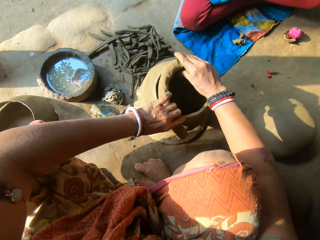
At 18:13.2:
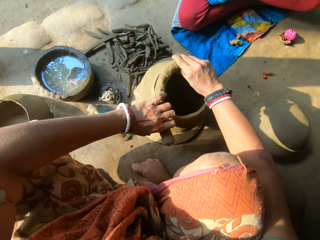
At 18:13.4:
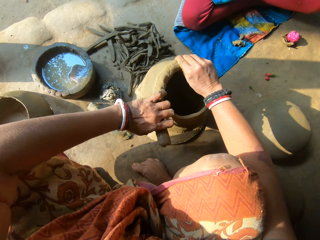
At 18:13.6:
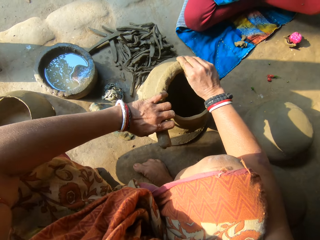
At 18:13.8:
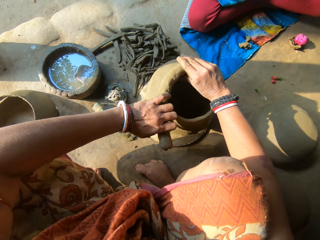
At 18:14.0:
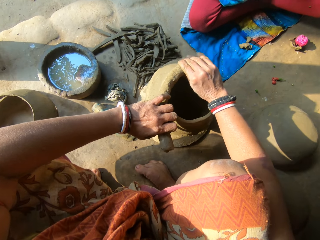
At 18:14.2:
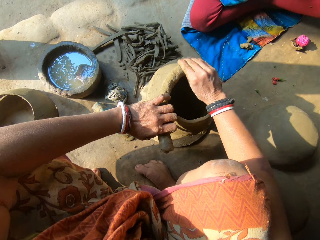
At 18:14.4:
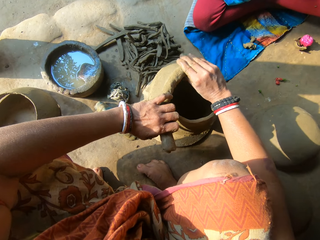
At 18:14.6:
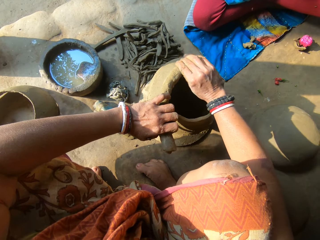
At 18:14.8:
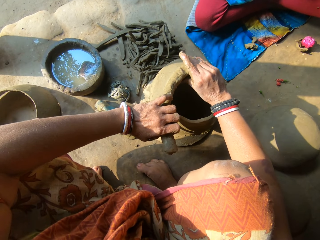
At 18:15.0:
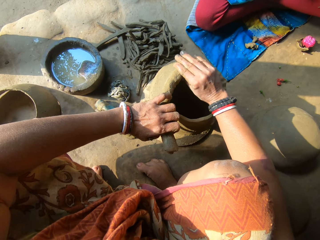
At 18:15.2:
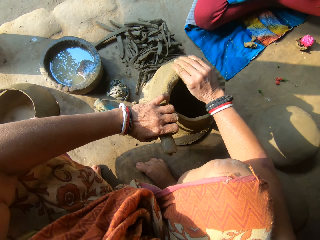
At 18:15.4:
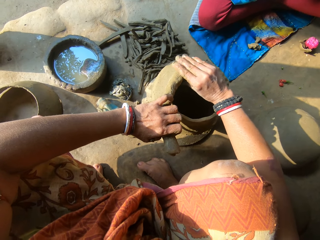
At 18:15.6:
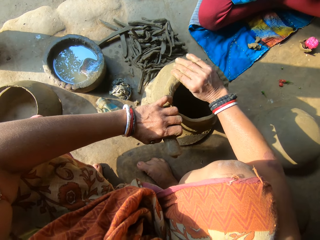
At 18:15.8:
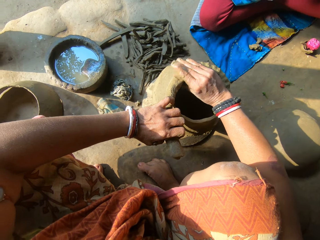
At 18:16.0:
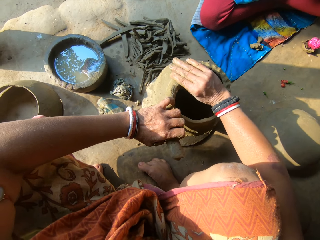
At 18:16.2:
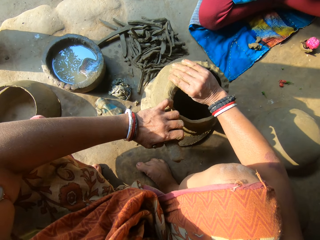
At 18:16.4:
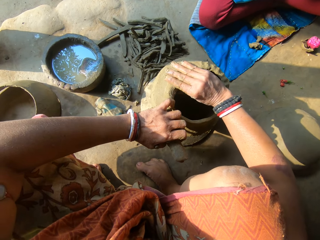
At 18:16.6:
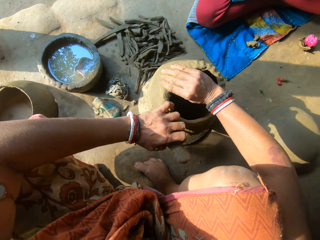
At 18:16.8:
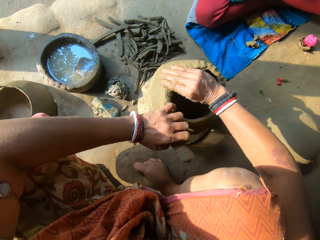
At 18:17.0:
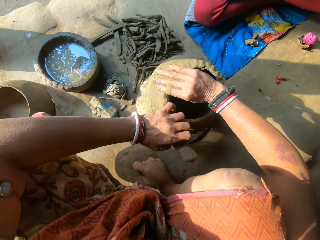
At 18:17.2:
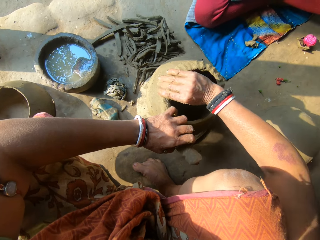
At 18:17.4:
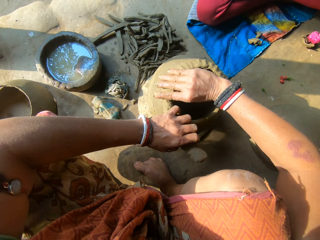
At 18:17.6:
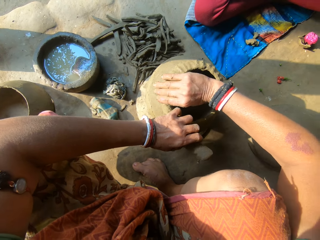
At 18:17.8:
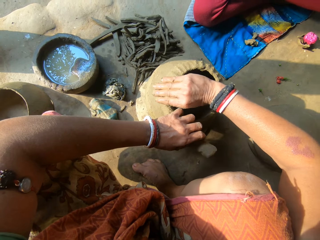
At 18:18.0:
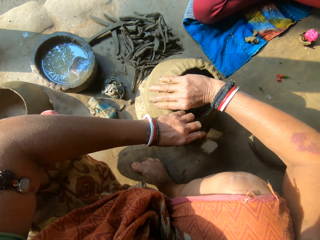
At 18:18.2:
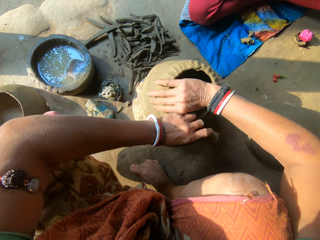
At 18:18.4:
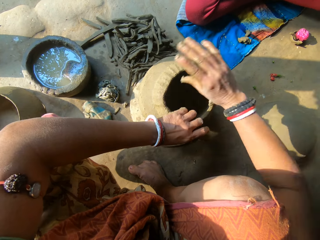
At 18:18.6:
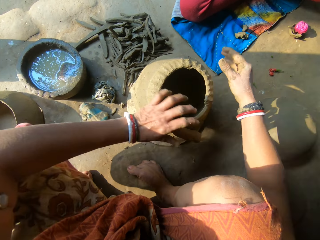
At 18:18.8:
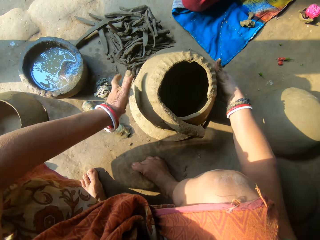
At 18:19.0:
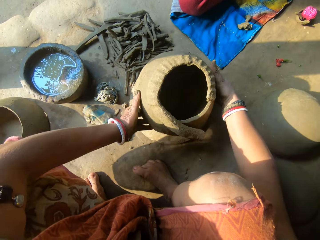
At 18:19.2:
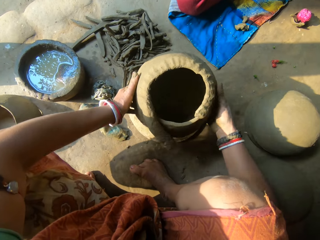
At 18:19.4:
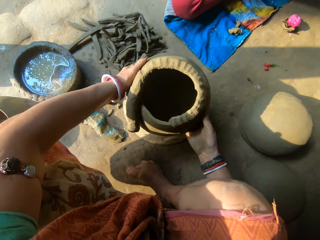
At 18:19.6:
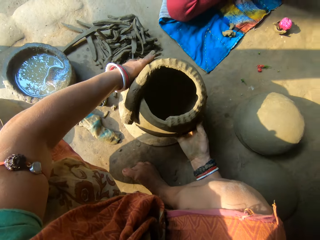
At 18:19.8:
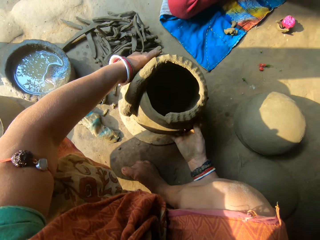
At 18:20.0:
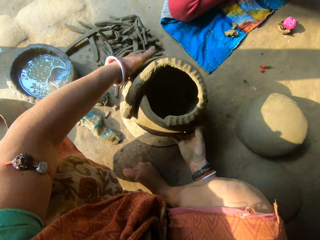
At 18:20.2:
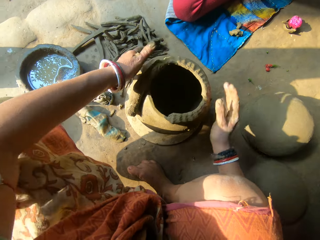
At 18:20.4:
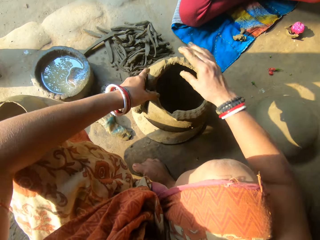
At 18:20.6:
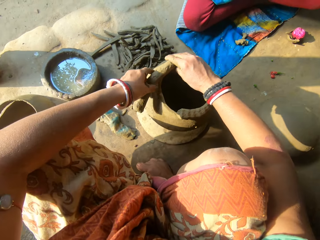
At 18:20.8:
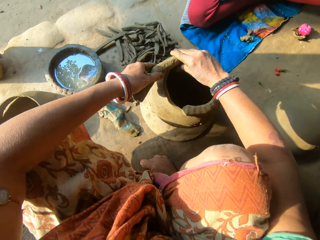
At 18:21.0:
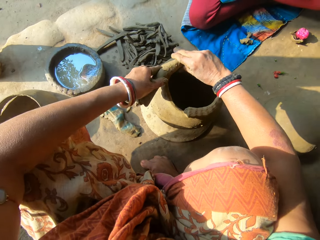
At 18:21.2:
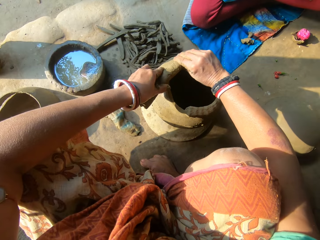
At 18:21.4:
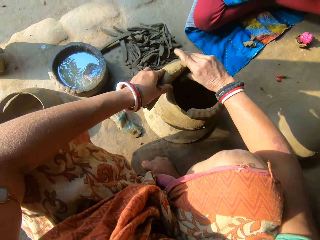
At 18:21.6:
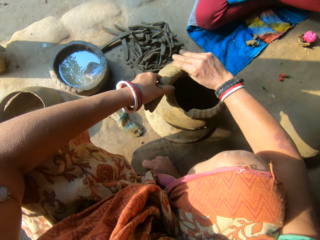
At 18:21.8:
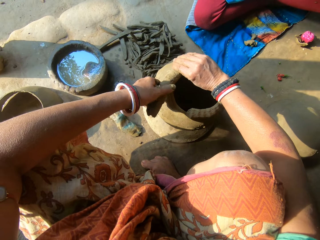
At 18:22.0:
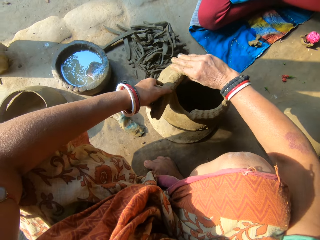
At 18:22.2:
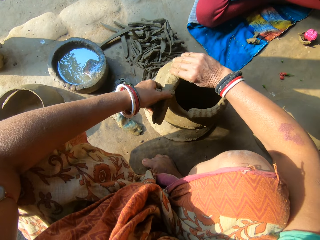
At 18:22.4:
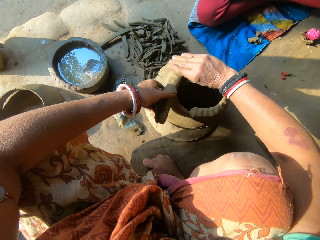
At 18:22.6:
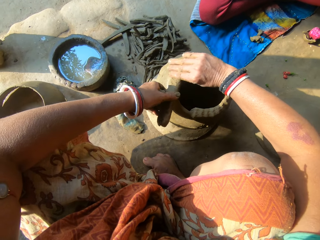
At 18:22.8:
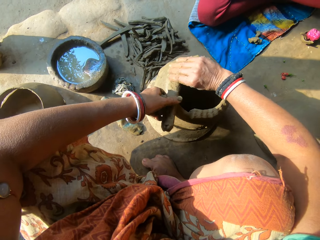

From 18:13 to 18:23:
The camera wearer sticks the clay on the clay pot, holds the clay and places the clay on the edge of the ceramic clay with both hands. They unhand the clay, rotate the clay pot and adjust the pot with both hands. They hold the clay, stick the clay on the clay pot and place the molded clay on the pot with both hands.

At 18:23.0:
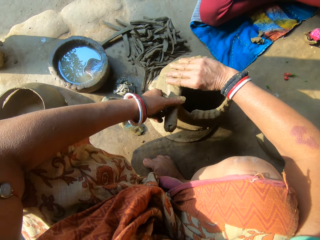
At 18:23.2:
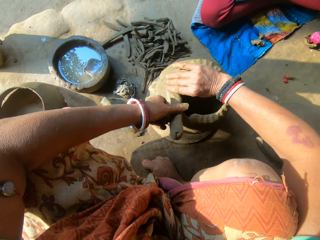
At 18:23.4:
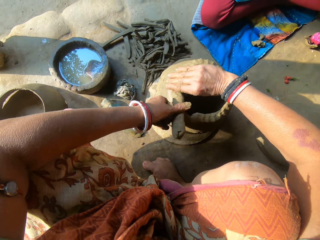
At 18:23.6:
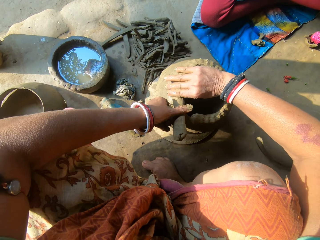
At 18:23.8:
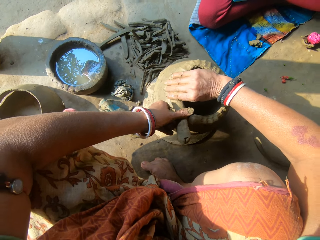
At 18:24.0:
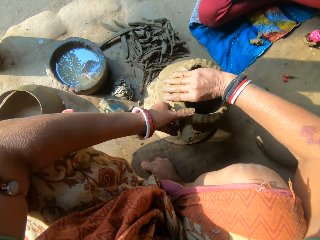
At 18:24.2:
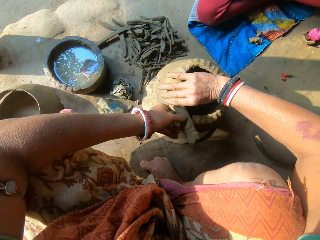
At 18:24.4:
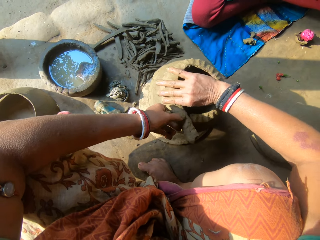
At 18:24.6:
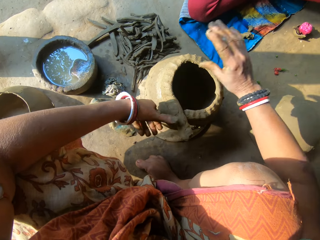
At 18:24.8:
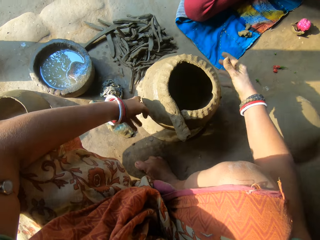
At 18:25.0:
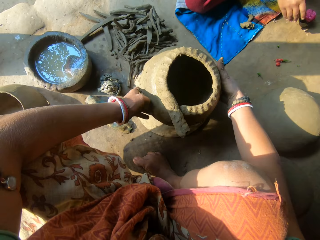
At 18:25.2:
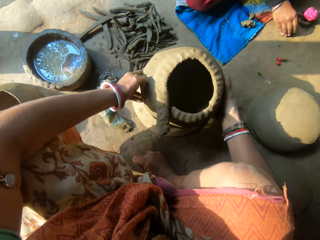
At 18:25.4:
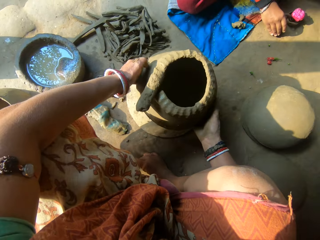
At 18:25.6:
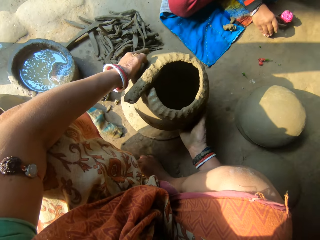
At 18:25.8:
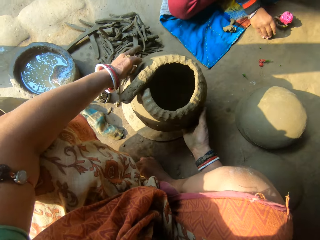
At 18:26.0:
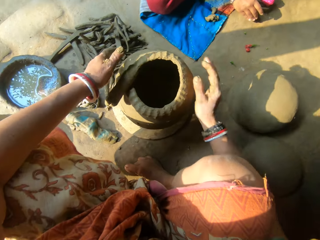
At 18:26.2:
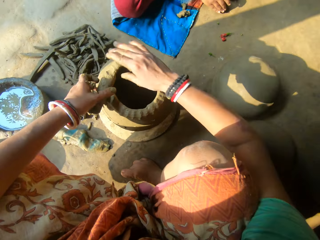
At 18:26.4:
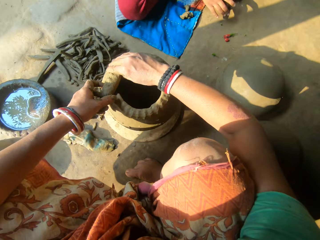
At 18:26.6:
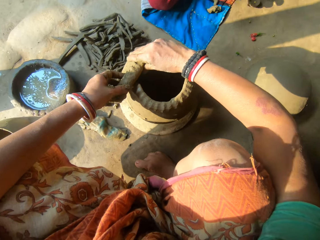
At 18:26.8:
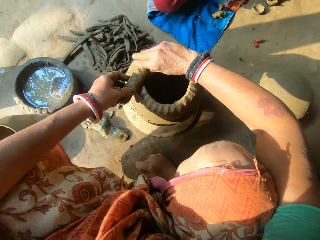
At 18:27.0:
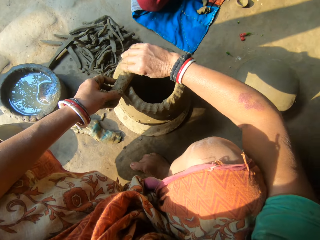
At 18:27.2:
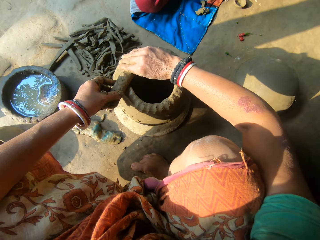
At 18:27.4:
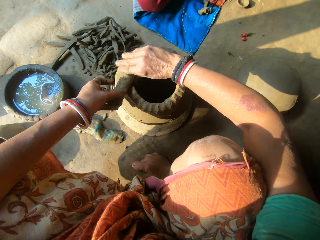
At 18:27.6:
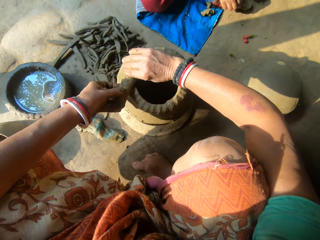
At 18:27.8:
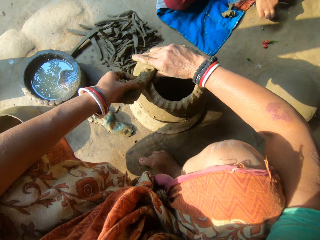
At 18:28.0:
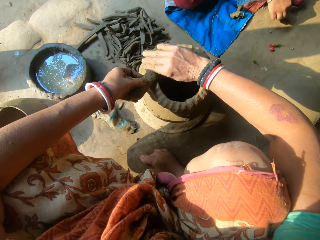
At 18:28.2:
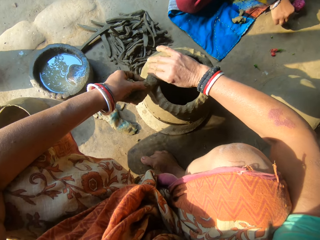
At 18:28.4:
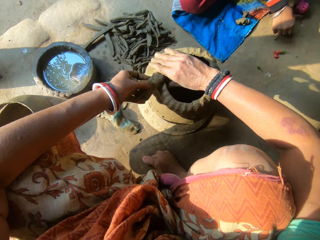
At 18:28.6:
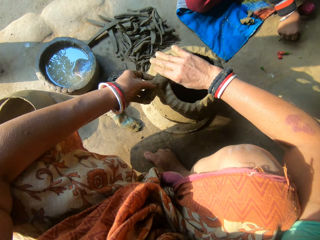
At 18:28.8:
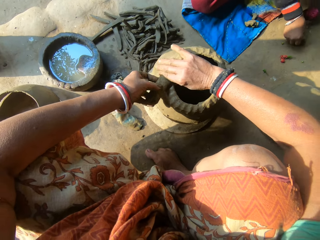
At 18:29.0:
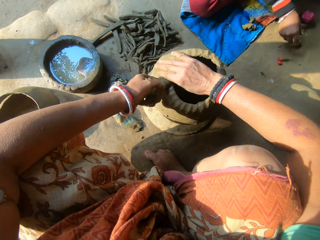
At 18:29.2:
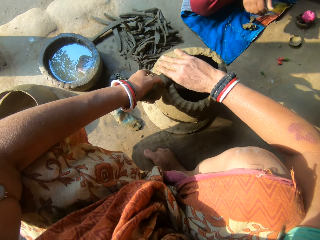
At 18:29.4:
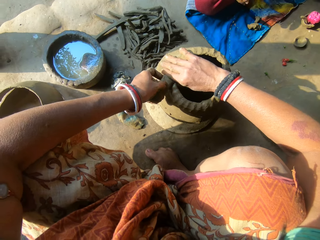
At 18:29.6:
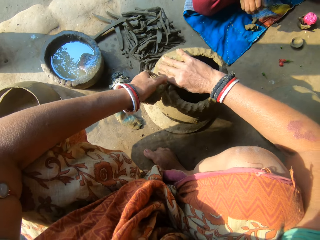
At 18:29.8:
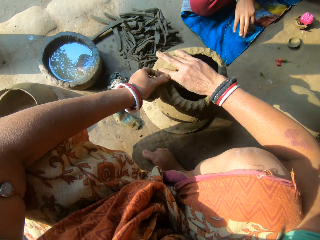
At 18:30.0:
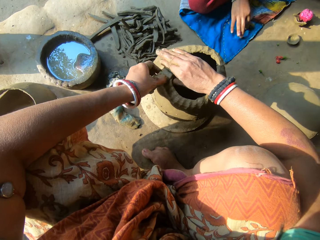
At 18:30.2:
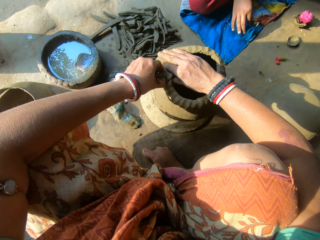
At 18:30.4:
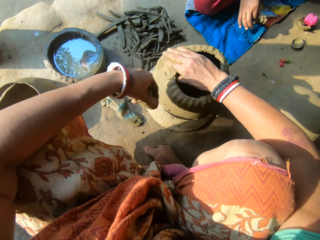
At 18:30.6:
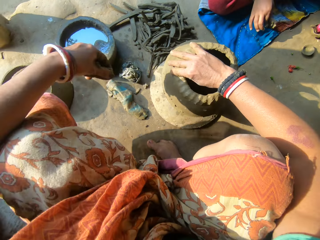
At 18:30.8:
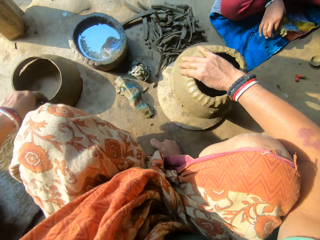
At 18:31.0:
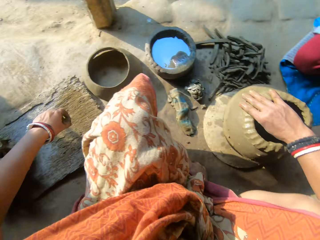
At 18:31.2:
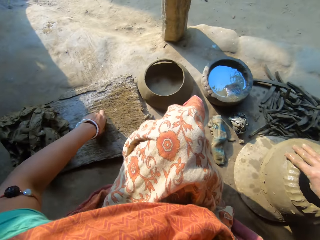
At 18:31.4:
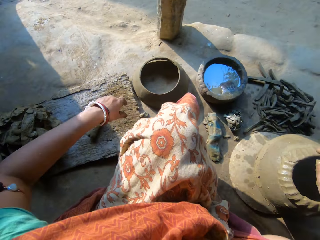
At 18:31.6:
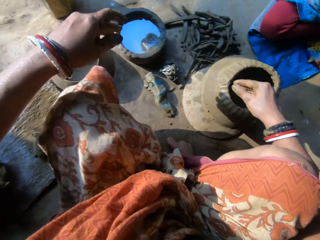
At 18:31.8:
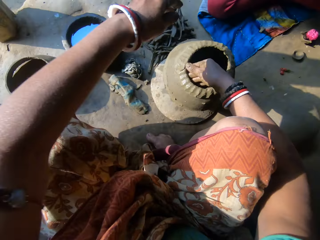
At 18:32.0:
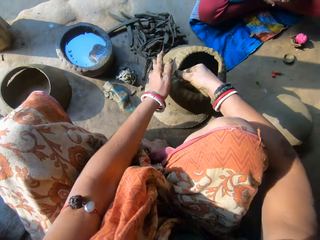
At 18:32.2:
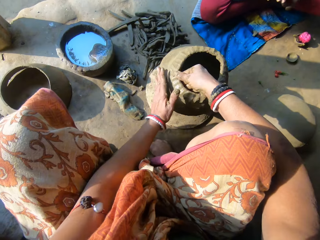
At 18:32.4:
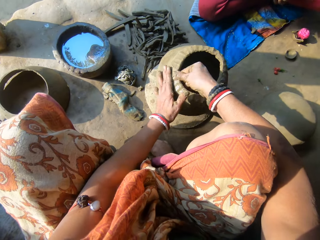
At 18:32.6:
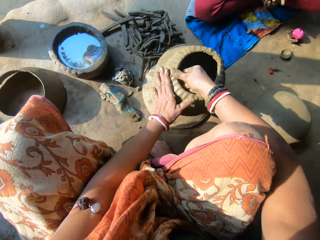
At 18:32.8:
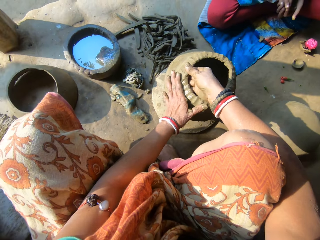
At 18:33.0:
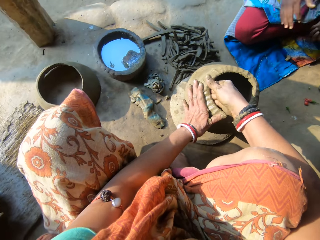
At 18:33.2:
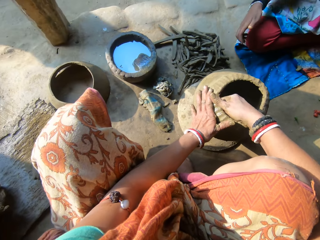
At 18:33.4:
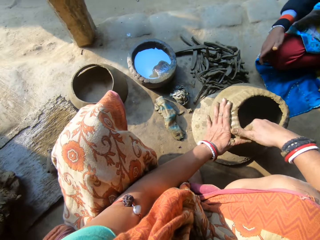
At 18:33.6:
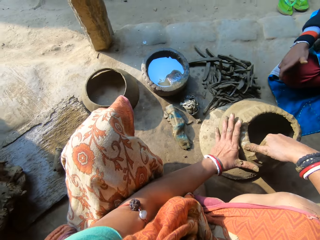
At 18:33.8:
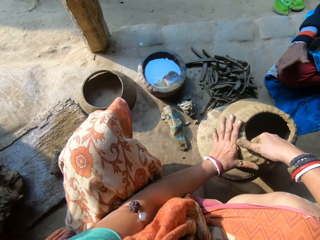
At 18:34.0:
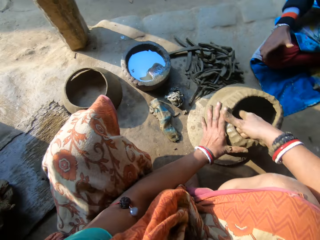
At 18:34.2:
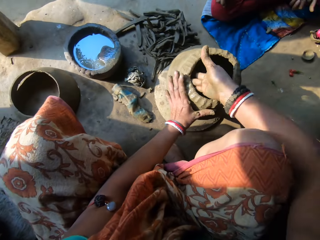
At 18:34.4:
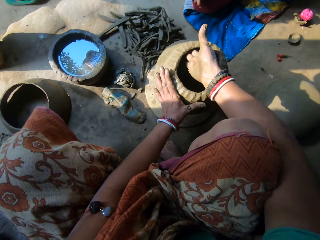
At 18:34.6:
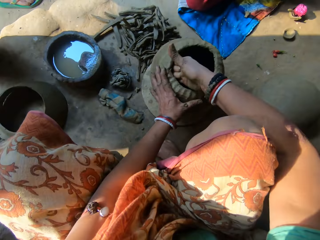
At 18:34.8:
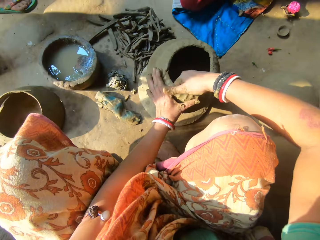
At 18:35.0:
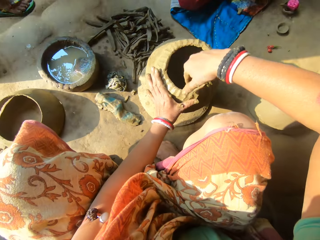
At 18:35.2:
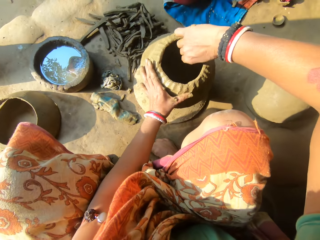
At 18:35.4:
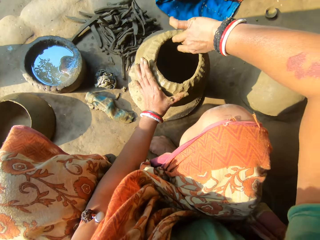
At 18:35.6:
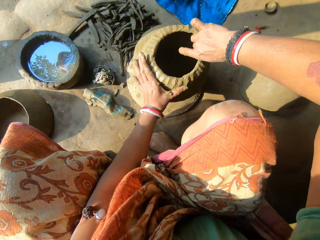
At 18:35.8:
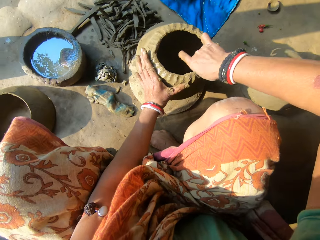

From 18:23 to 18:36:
The camera wearer unhands the clay and rotates the clay pot. A person hits a clay model on the floor. The camera wearer adjusts the pot with both hands. The person places the clay model on the floor and interacts with the camera wearer. The camera wearer holds the clay, sticks the clay on the clay pot and places the molded clay on the pot with both hands. The person touches the clay model. The person picks up a clay. The camera wearer cuts a piece of clay from the molded clay on the pot with her left hand. She places the clay on the board. She drops the piece of clay on a plank with her left hand. She holds the pot with the left hand. She smoothens the pot with her right hand. She sticks the clay on the clay pot. The person scratches her leg.
